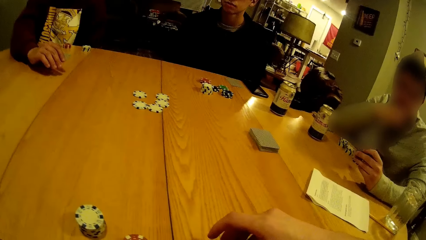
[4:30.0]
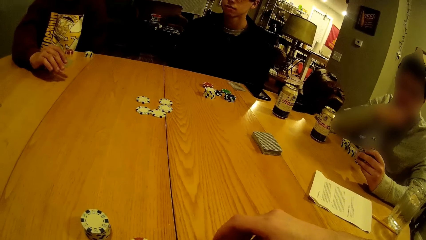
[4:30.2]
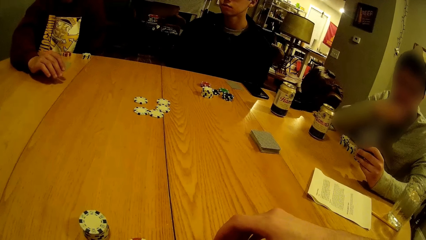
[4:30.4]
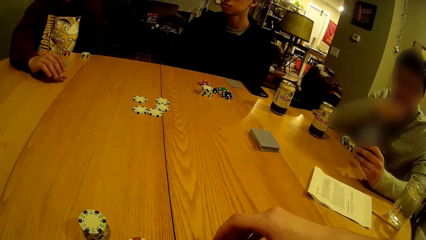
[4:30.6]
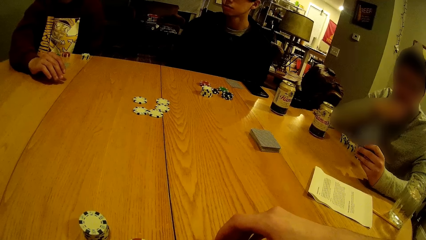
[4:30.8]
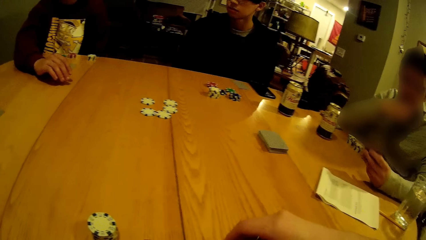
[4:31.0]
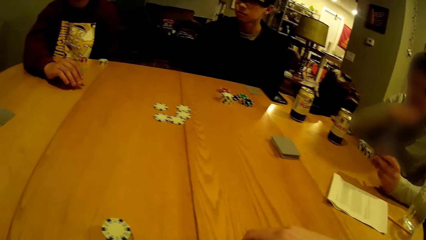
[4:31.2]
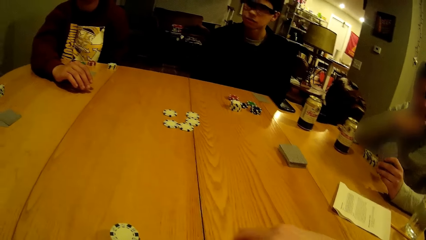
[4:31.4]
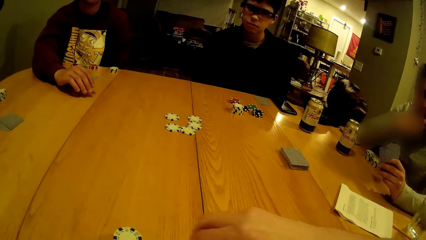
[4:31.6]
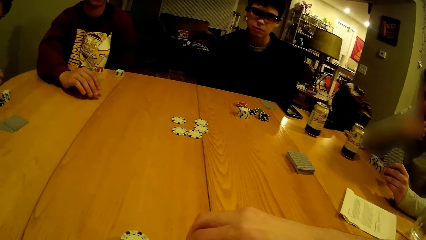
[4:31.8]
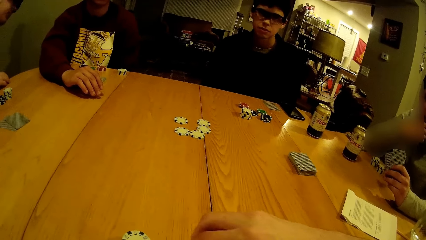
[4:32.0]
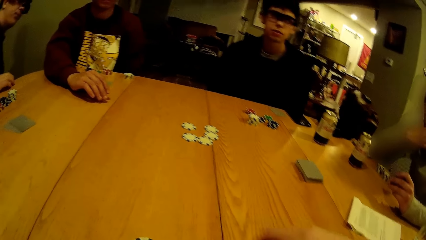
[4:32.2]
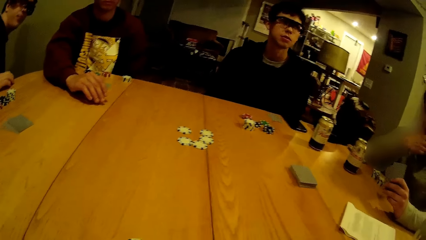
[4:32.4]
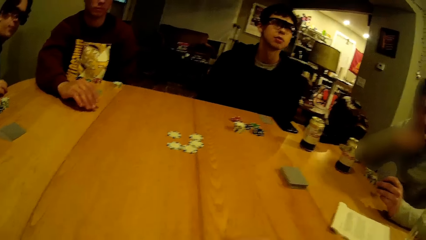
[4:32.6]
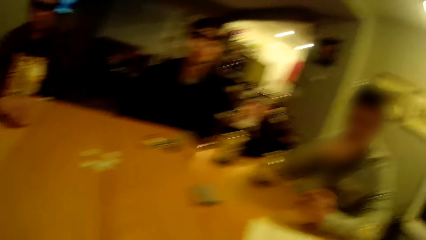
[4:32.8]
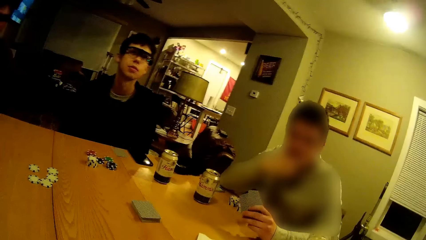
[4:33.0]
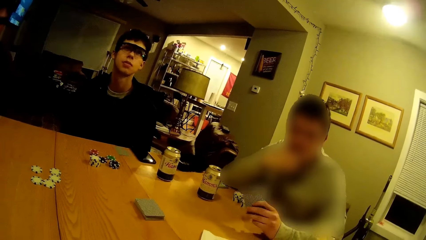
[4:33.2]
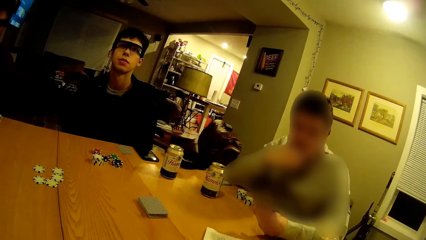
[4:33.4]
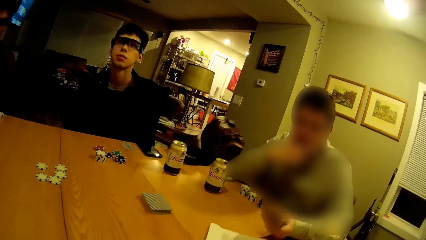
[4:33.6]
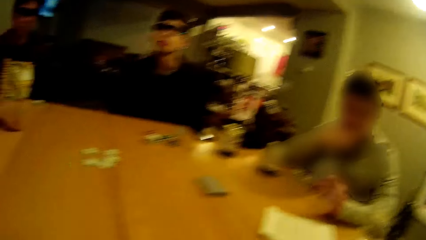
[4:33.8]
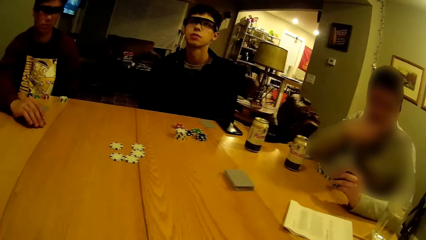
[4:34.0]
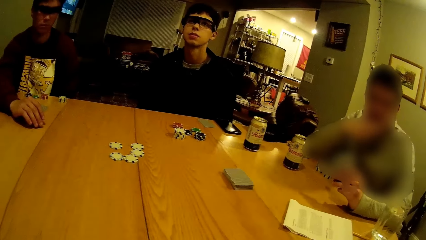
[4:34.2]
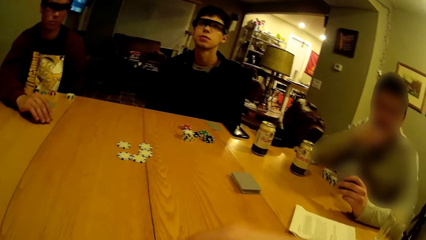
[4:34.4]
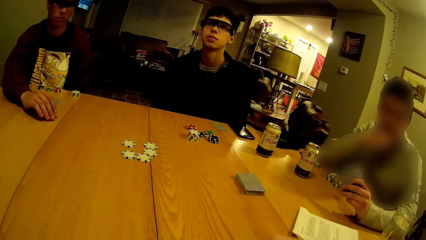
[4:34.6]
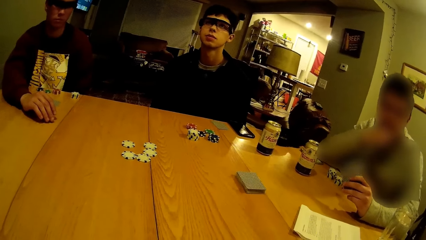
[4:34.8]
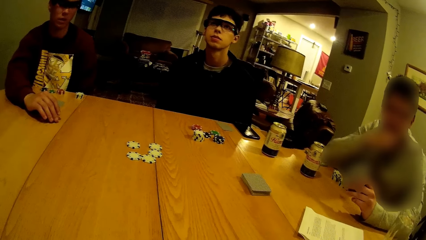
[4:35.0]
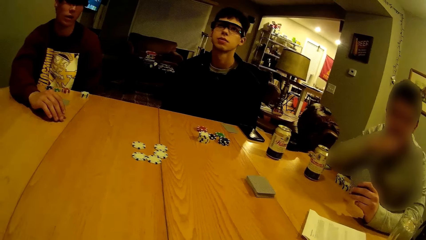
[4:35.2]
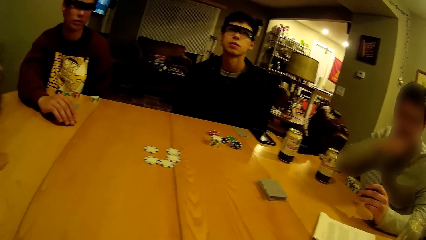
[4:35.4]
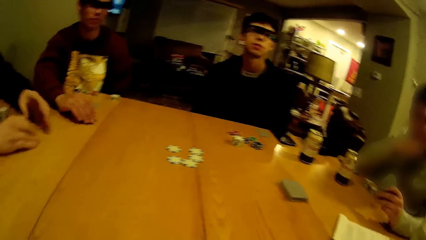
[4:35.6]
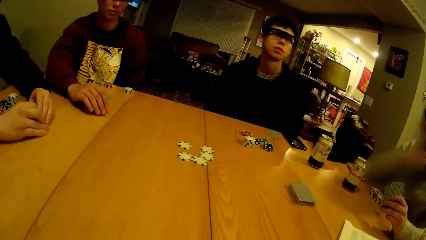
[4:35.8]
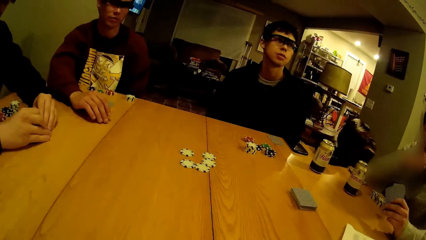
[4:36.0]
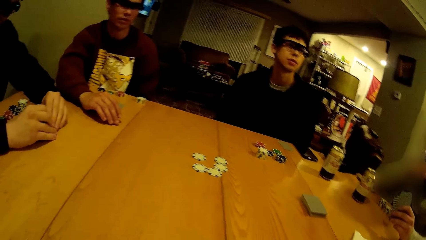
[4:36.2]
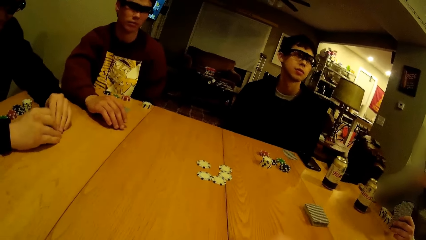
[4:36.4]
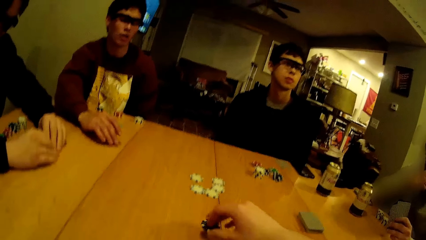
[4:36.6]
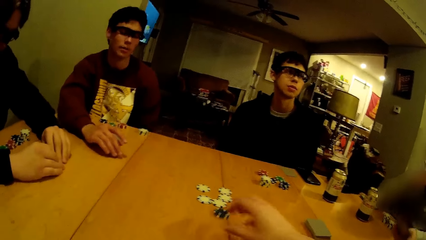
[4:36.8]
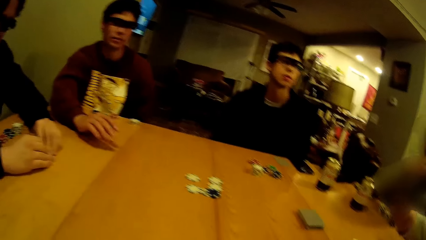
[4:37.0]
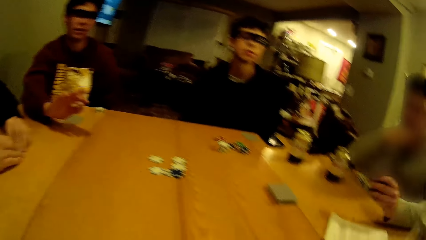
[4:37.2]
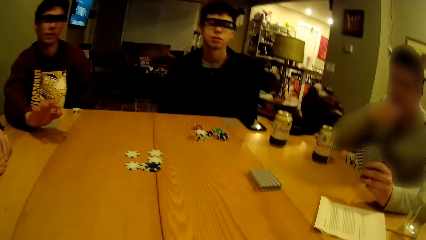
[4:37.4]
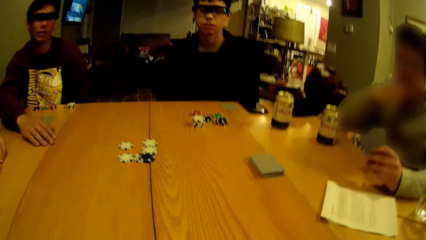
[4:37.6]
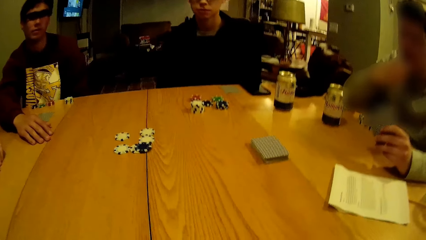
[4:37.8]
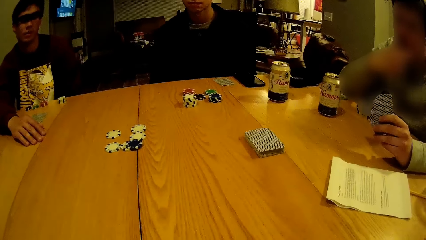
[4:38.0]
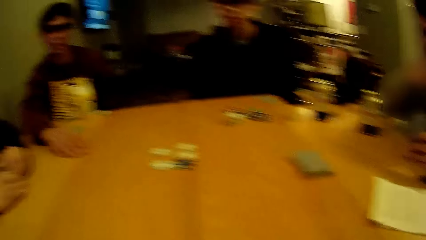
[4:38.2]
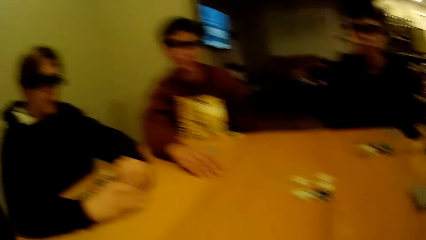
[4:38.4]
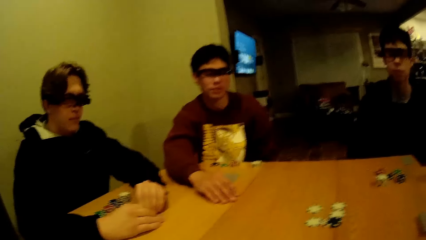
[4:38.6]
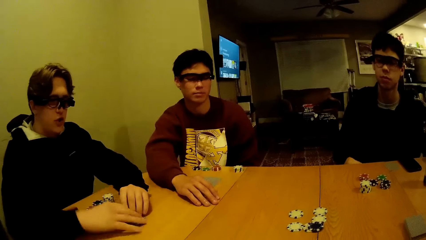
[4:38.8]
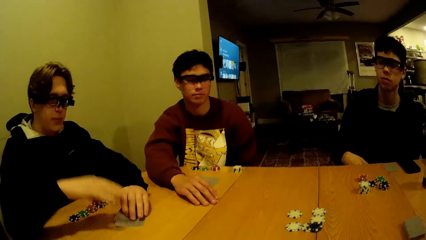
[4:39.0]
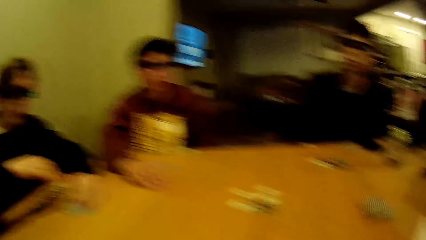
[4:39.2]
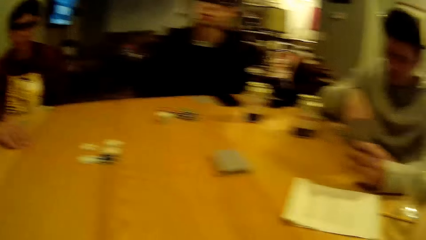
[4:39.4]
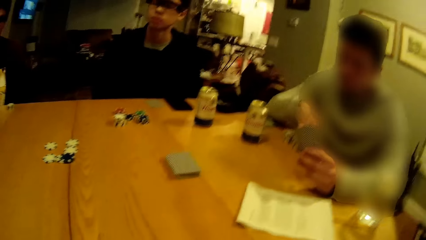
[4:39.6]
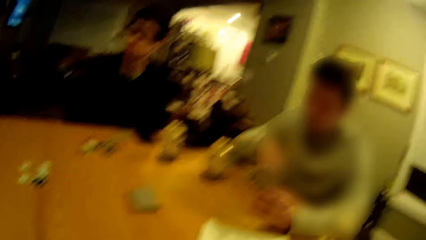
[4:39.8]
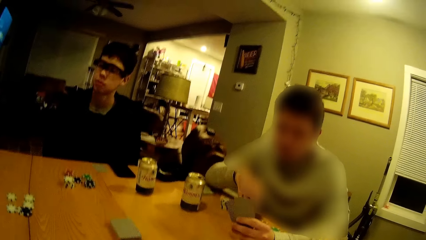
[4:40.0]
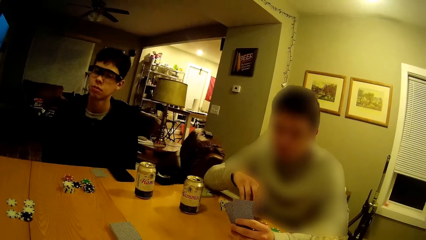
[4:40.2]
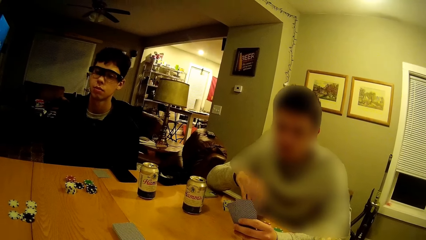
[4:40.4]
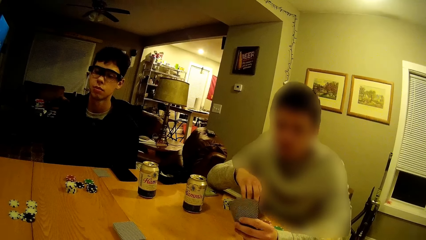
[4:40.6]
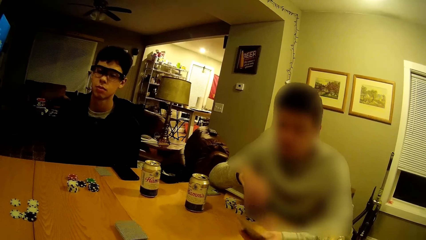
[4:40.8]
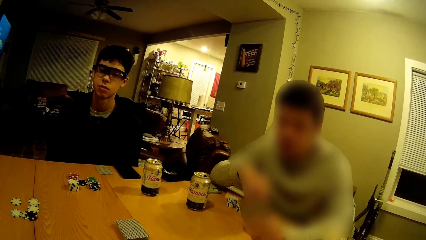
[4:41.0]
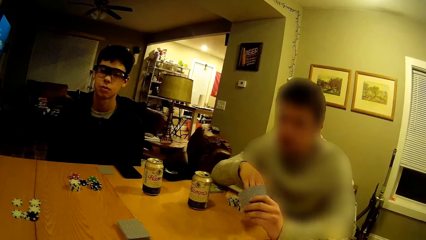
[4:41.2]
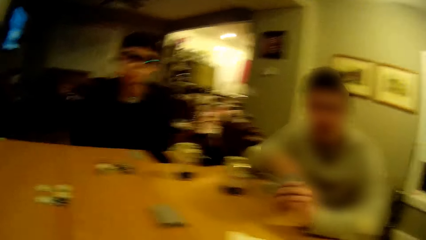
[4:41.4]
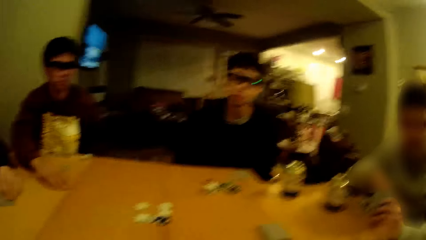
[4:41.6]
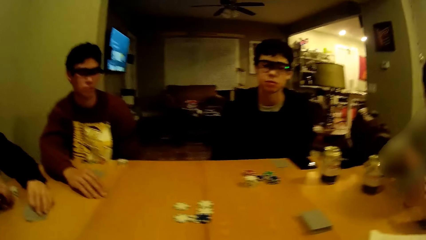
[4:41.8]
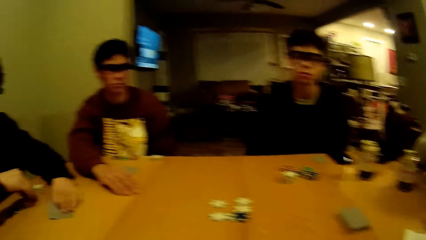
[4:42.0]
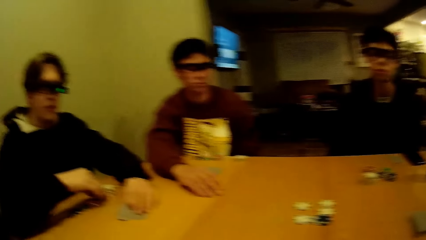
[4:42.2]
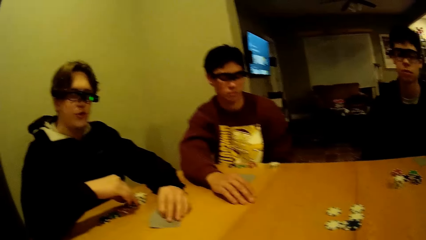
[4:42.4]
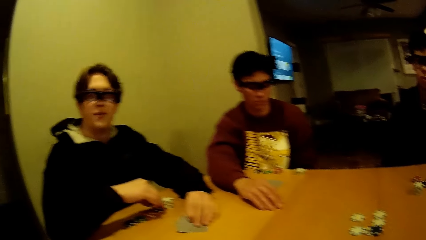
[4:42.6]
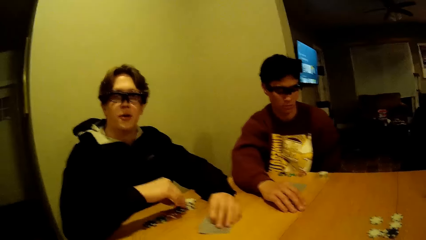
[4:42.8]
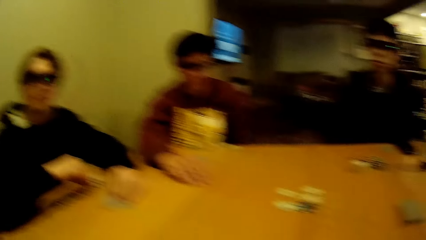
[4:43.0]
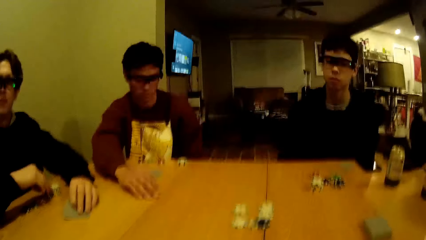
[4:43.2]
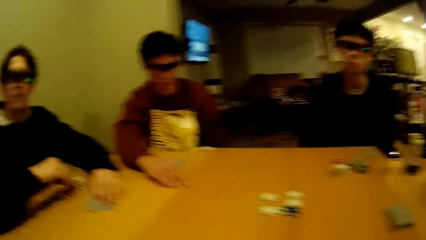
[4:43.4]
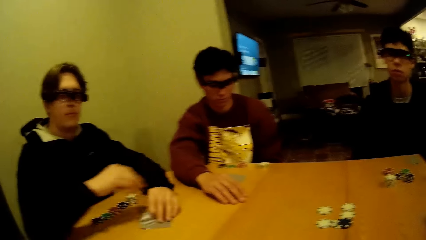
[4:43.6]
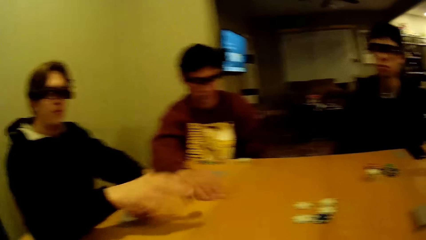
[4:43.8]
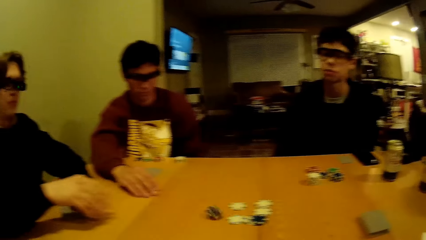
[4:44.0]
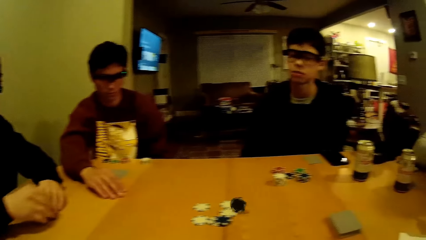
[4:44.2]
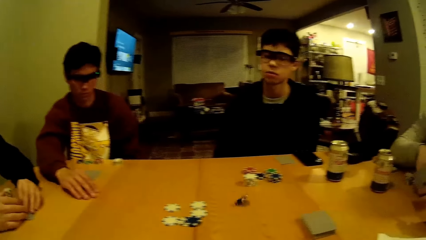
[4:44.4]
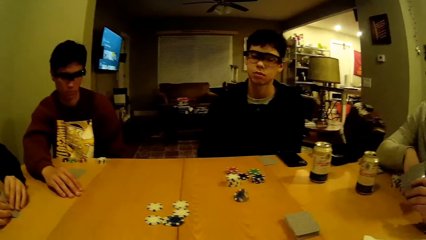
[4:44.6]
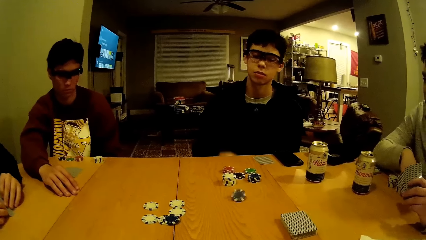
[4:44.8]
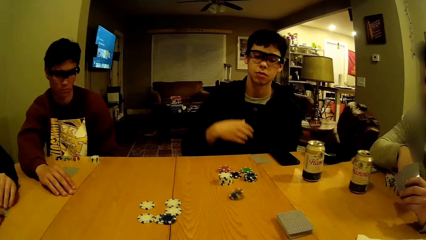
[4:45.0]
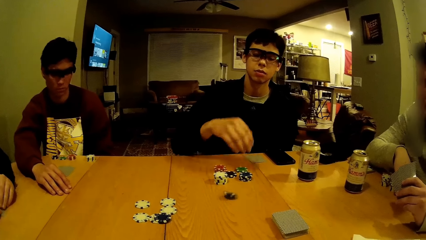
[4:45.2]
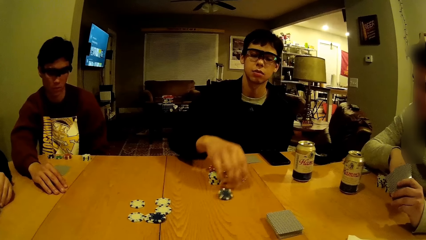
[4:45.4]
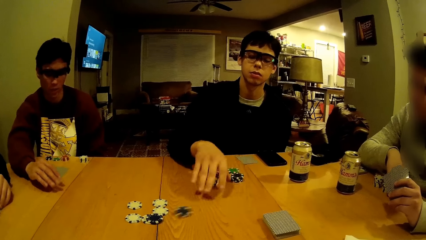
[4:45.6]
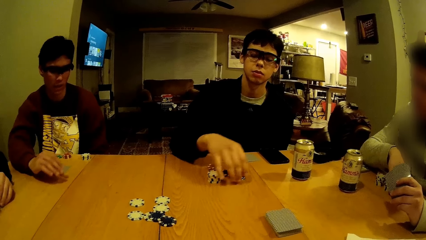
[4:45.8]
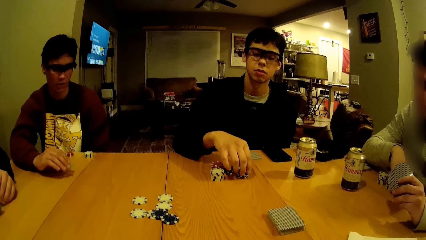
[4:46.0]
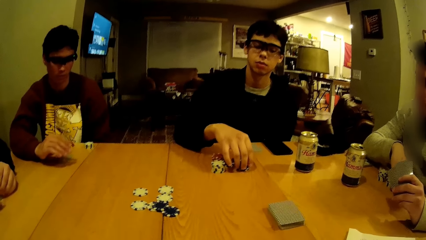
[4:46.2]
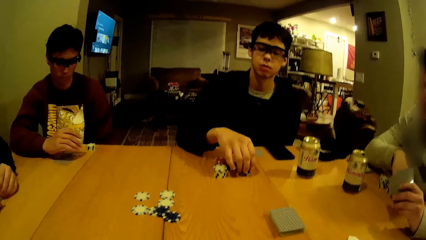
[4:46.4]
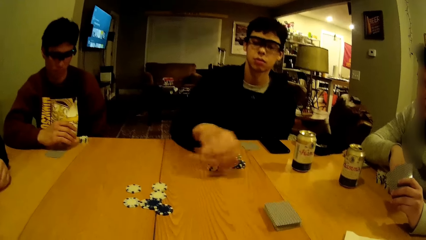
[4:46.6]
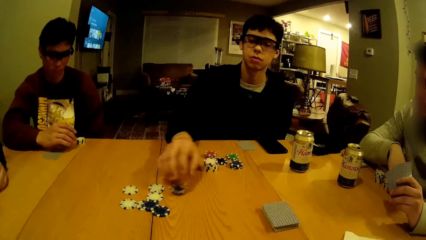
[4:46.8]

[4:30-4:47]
The camera wearer picks some poker chips from the table with his right hand. He drops the poker chips on the table with his right hand. He moves his hands on the table. A man gestures with his hands. The camera wearer throws some poker chips on the table with his right hand. He moves a chip on the table. Another man holds the cards and throws a poker chip on the table with his right hand. Another man shifts the chip on the table with his right hand. A person plays a casino game.
